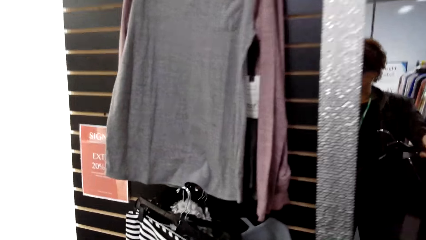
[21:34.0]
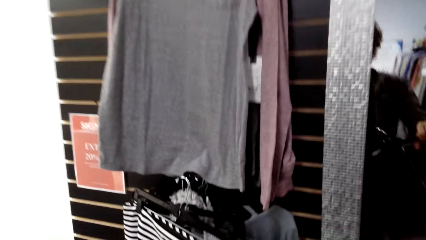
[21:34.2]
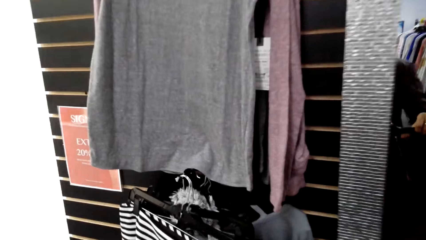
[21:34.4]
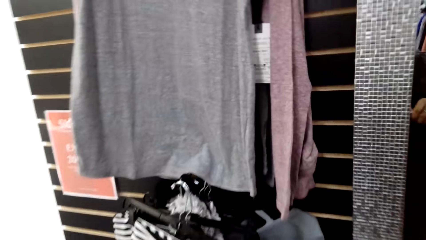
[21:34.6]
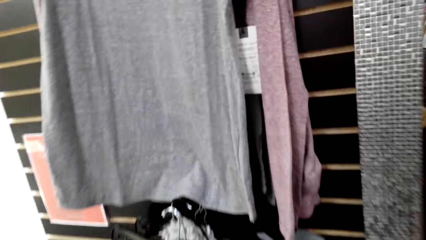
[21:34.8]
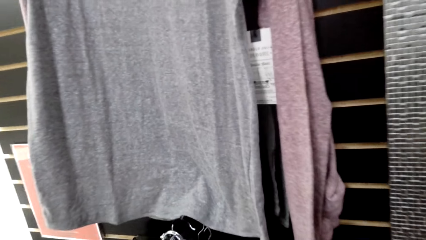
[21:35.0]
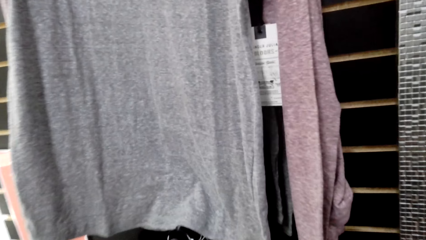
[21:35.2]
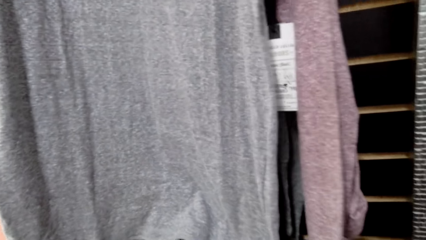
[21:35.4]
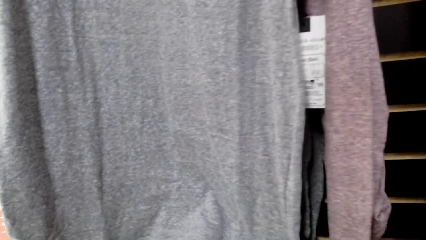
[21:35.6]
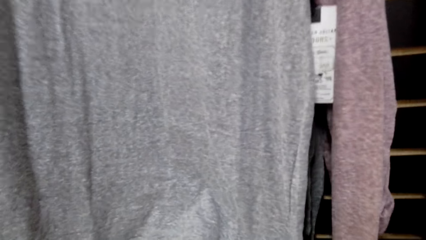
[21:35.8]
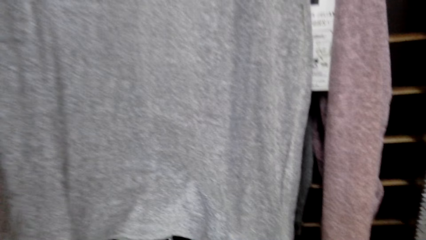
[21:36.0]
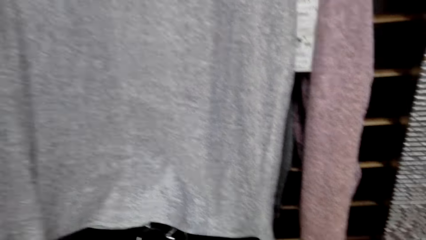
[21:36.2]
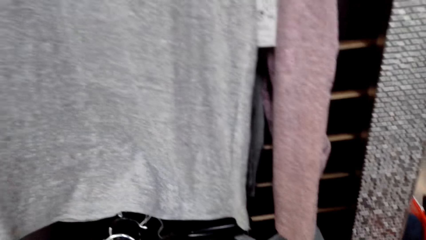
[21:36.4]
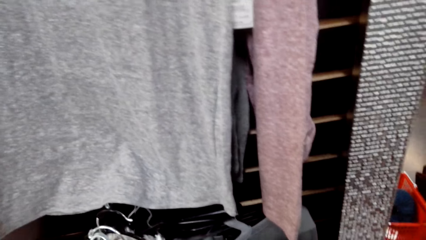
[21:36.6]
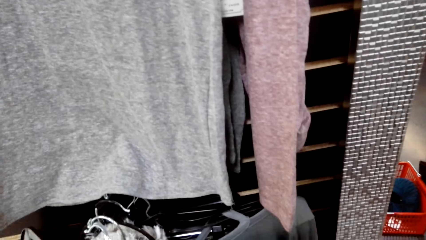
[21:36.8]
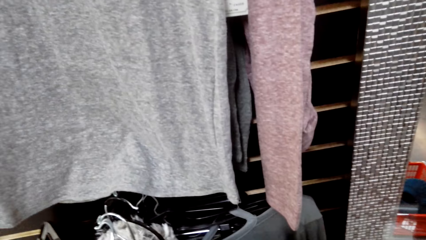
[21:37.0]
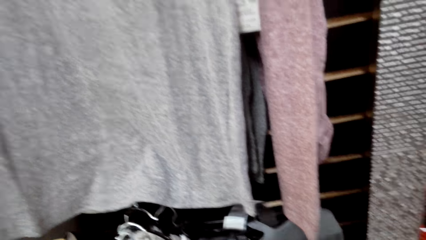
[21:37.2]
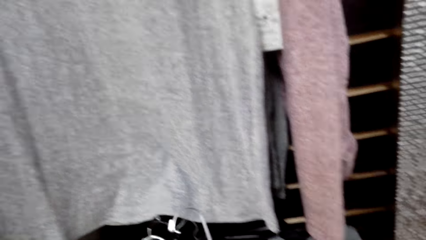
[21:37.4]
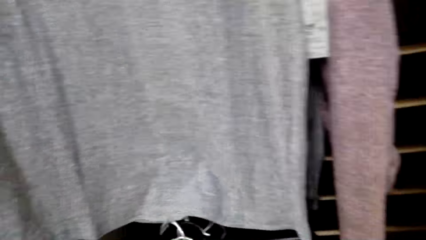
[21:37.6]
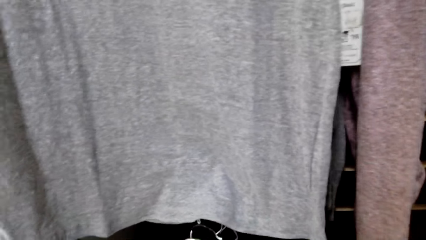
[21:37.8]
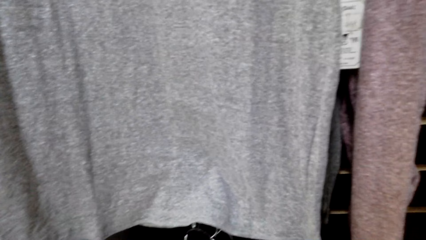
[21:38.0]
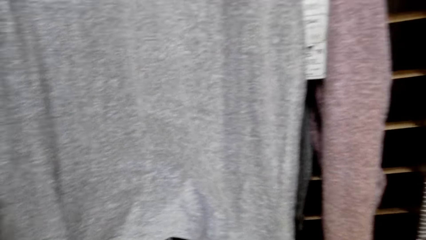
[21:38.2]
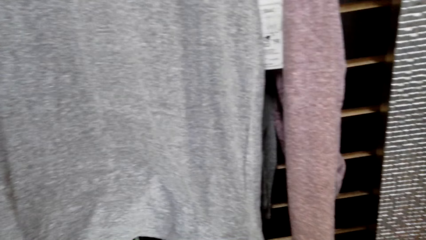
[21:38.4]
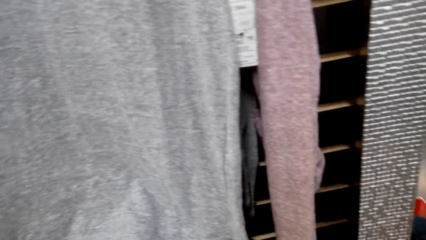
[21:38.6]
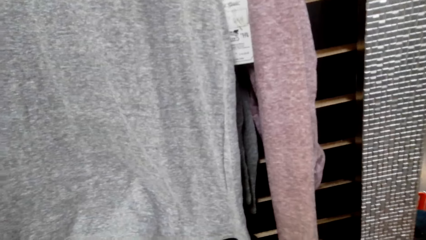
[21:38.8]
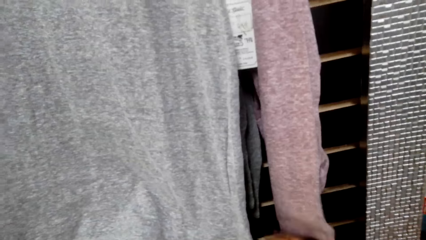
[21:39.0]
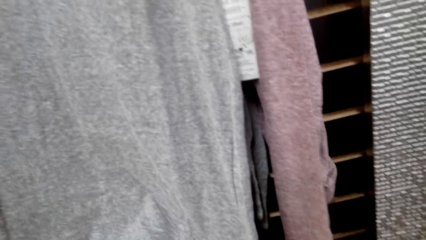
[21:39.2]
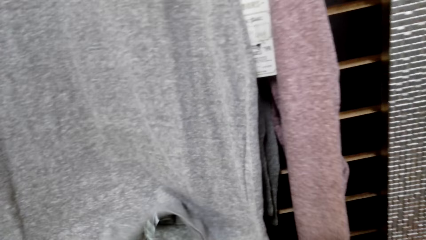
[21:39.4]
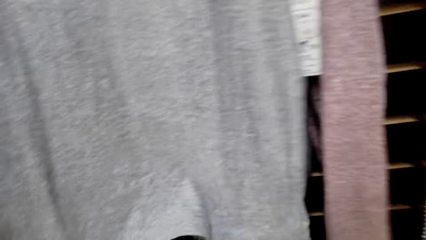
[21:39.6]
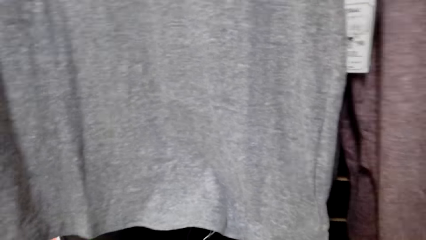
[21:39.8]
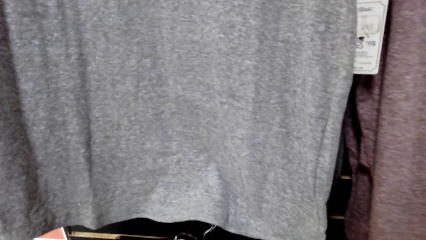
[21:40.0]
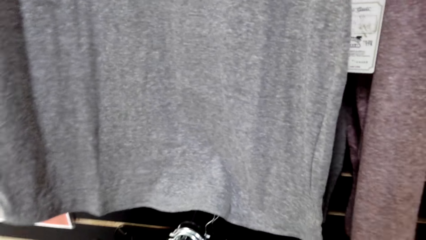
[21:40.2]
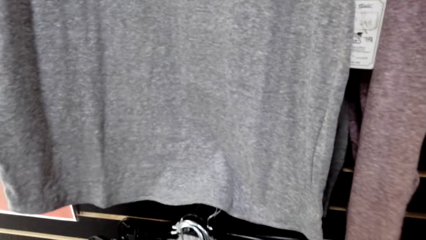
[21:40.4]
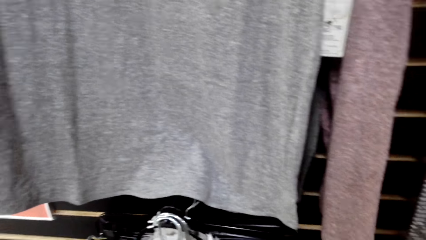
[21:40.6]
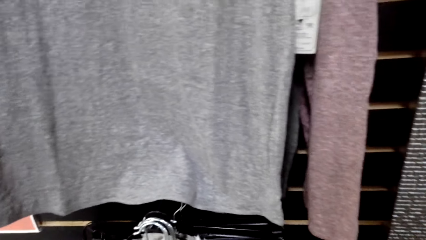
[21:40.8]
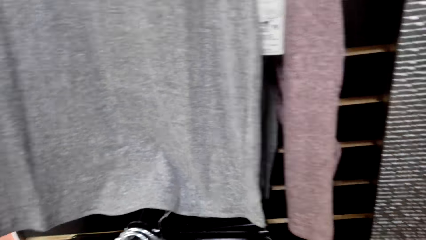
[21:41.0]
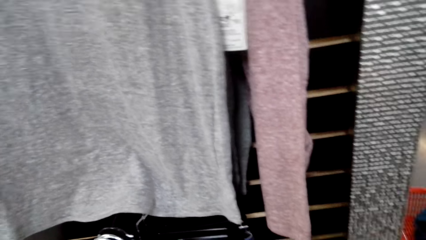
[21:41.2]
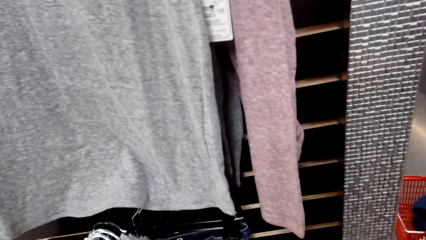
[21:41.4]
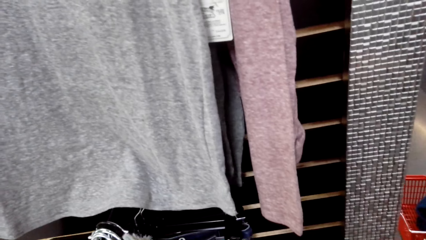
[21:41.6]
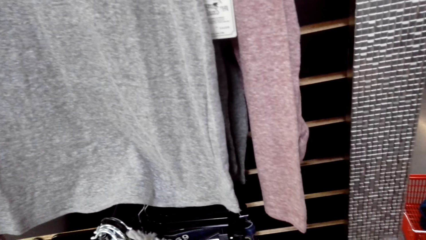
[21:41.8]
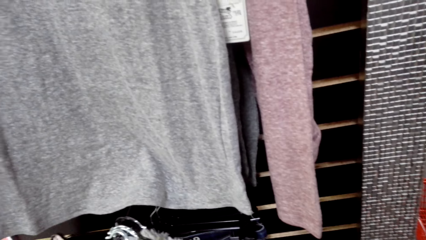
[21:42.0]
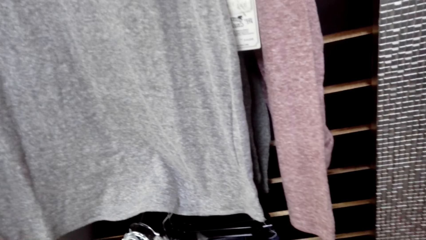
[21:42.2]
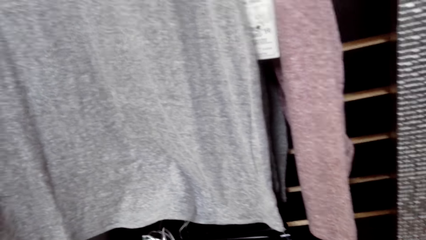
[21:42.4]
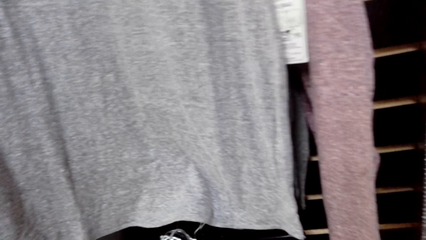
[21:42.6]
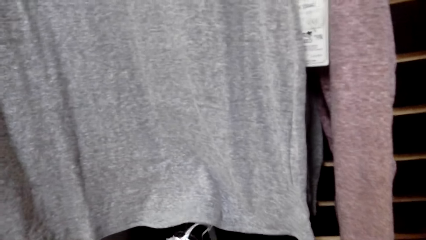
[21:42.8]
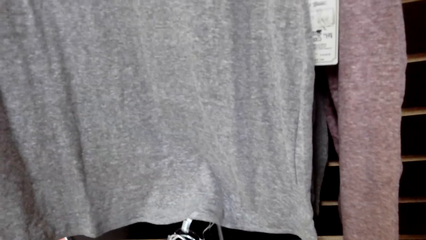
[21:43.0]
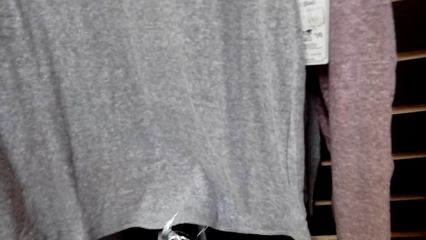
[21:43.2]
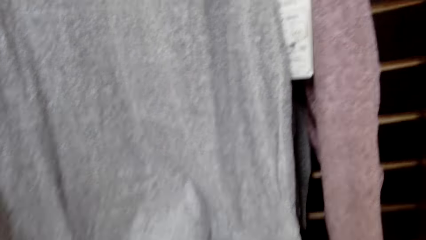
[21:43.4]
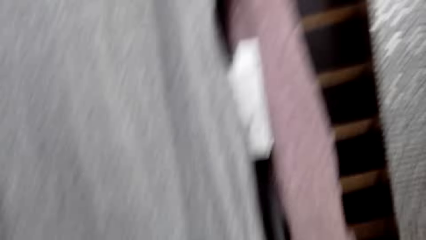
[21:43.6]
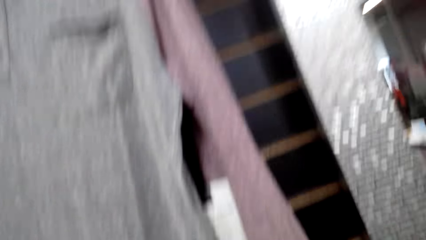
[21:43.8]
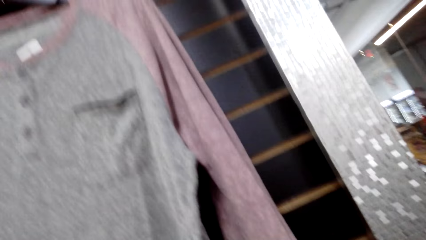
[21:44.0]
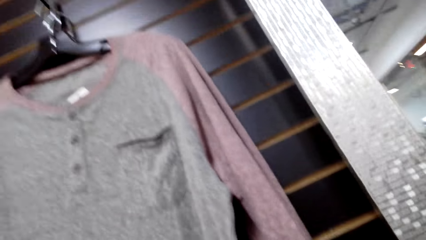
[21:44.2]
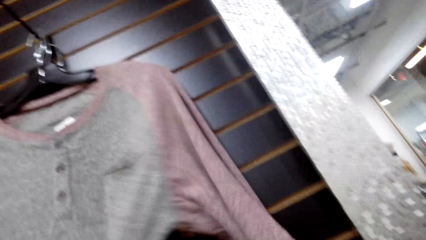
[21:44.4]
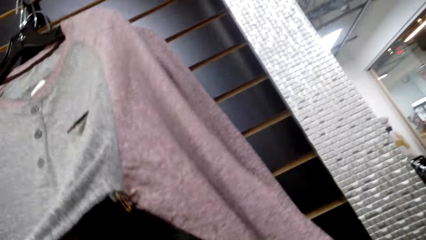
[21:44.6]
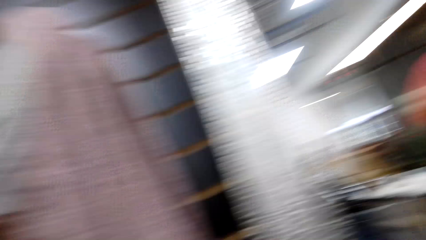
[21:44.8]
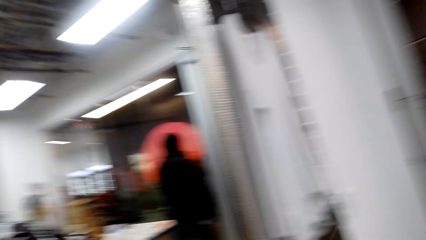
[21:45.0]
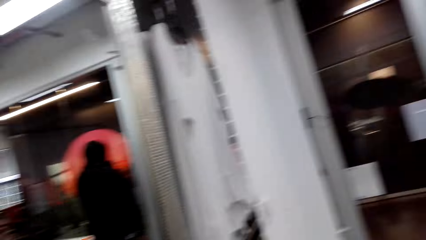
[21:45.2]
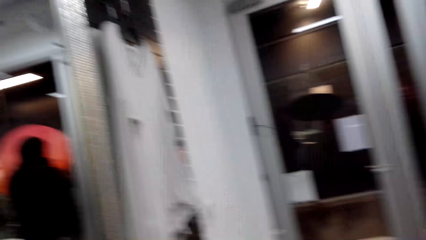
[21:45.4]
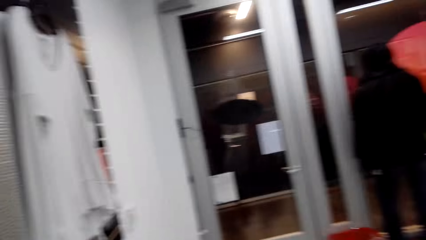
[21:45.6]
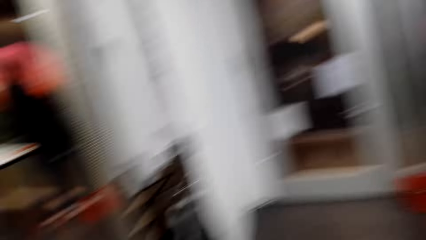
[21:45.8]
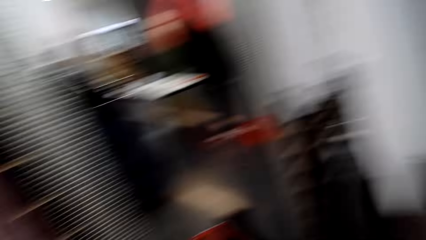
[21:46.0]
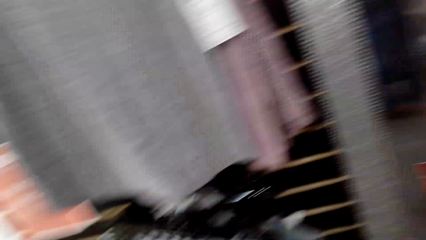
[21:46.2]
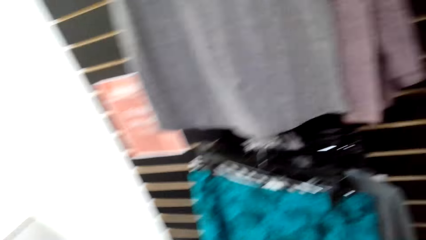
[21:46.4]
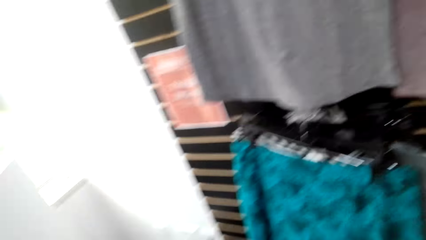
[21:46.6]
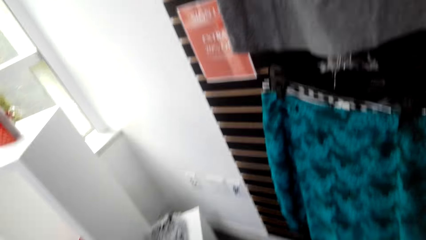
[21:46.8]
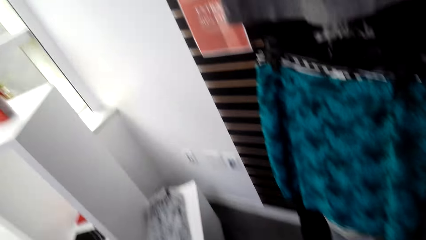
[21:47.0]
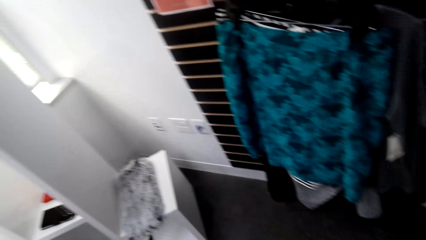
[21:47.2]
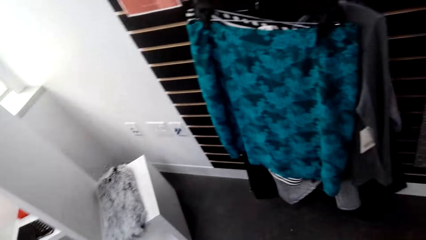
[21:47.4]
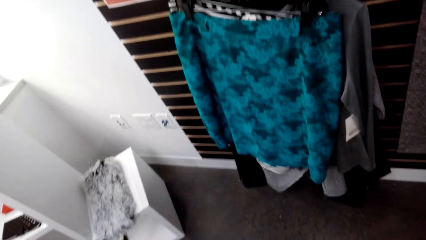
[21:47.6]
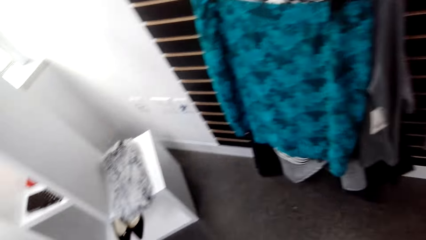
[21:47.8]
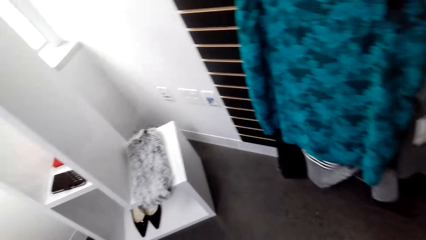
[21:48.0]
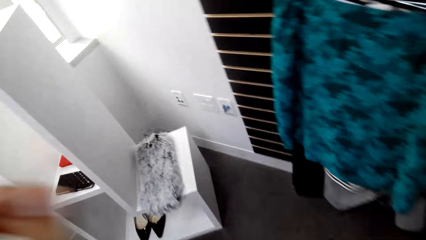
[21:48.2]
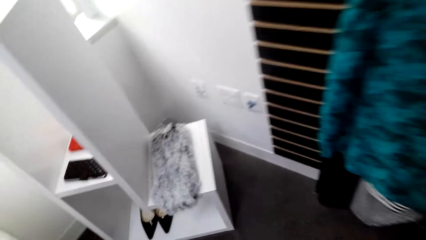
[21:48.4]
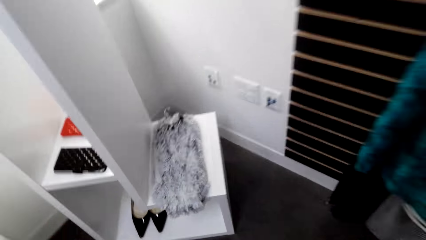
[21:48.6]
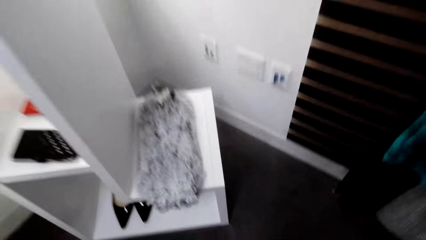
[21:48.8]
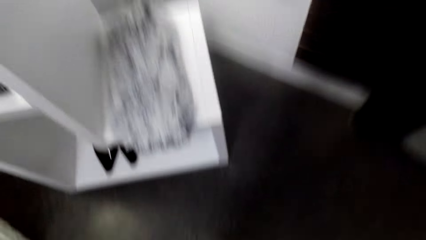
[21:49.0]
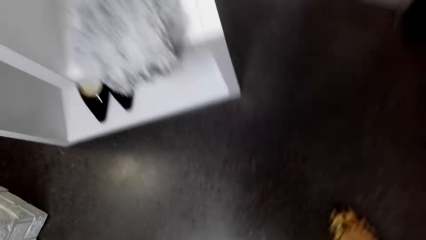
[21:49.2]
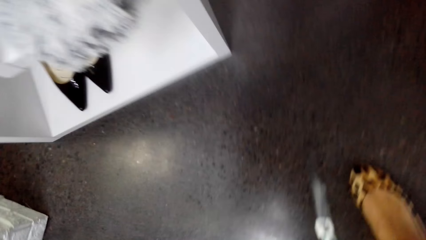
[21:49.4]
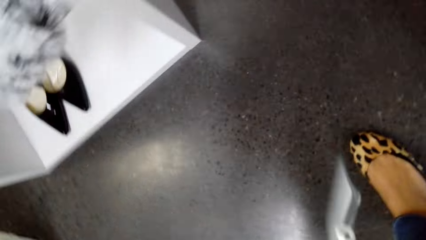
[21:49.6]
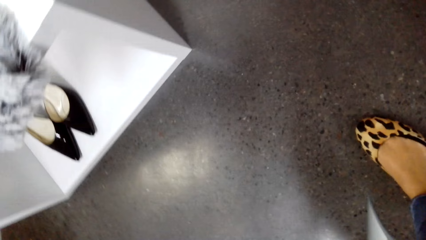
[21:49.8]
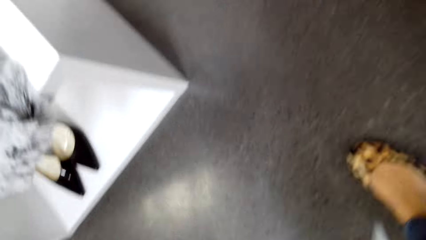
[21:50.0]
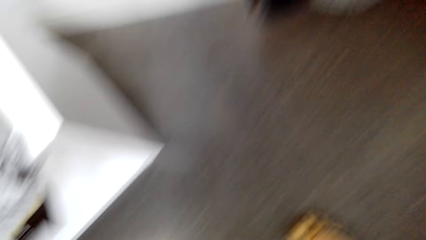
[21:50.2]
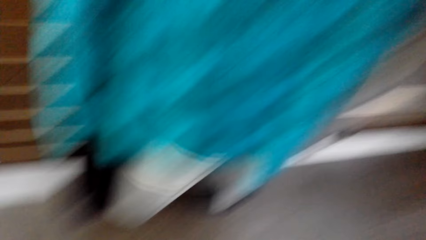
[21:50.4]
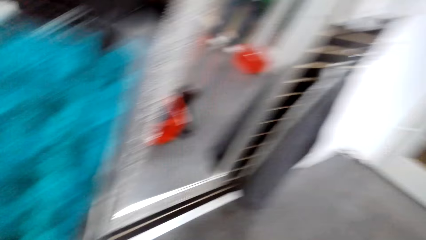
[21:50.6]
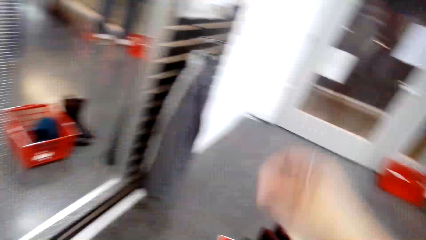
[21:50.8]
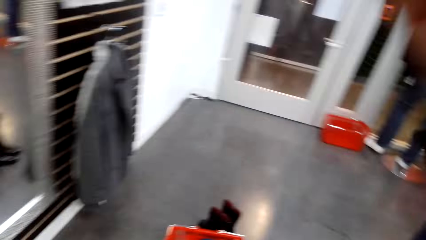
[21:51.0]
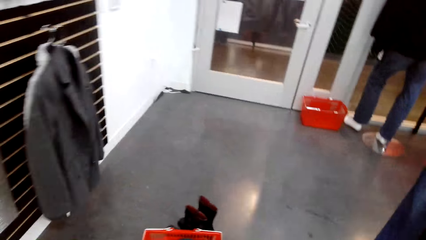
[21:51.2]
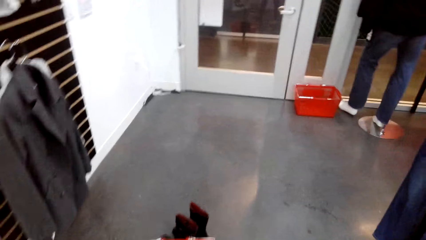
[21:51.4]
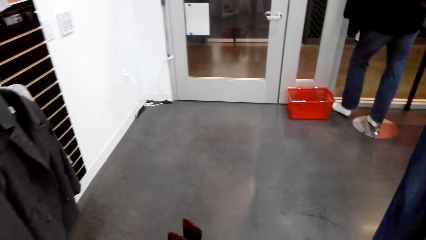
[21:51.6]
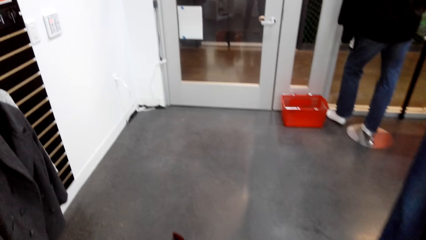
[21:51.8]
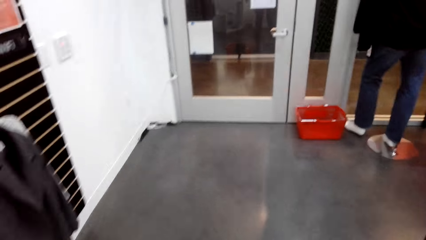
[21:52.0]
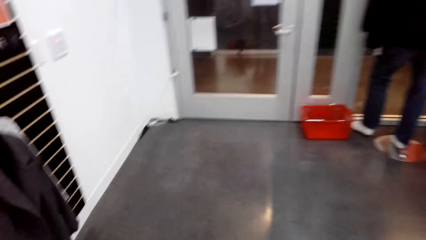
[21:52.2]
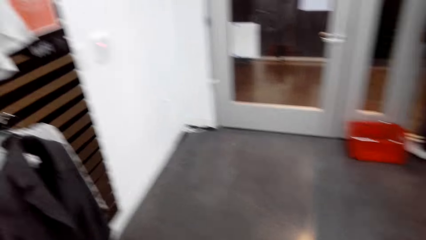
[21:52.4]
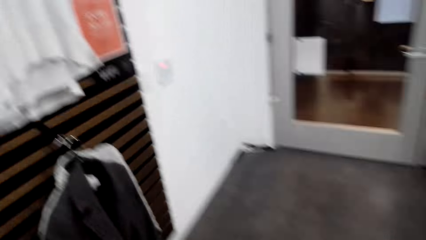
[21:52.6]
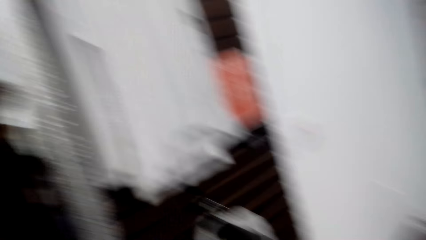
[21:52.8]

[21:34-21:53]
The camera wearer returns the cloth on the cloth line. They touch the other hanged clothes on the cloth line. They pick a shoe from the floor.
